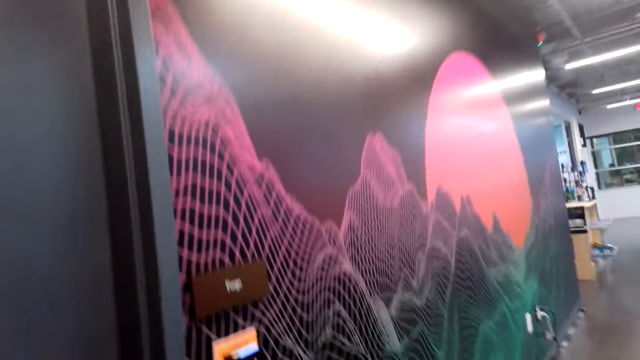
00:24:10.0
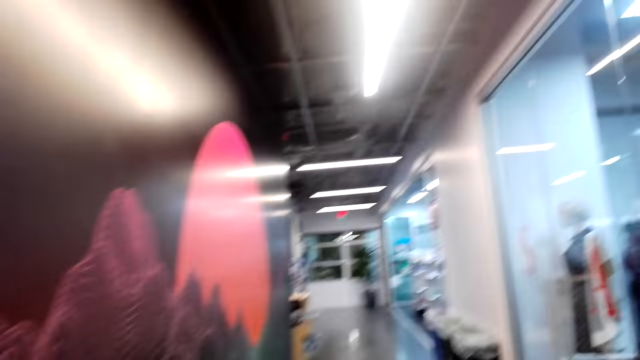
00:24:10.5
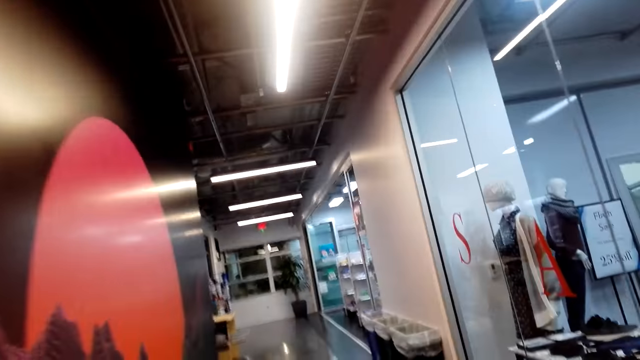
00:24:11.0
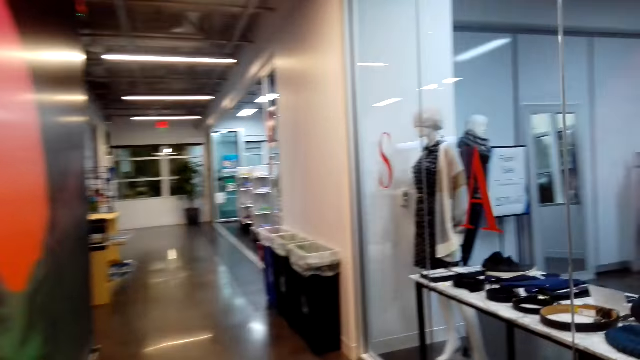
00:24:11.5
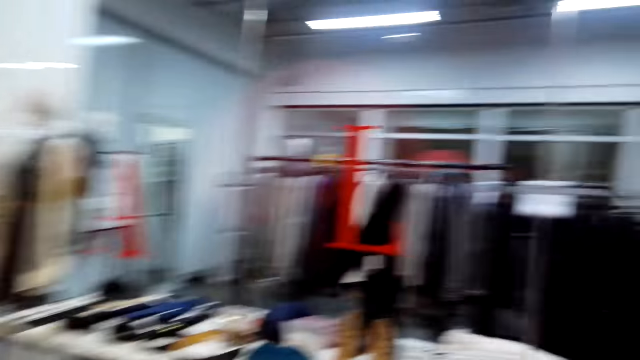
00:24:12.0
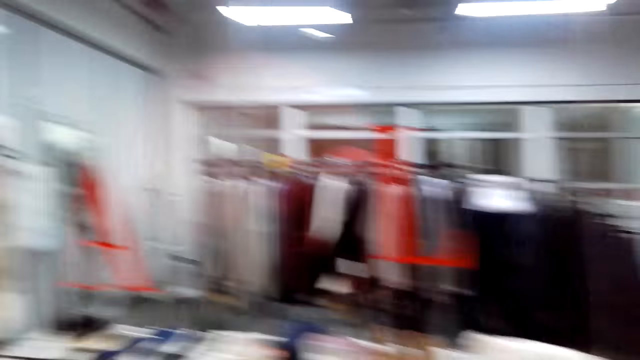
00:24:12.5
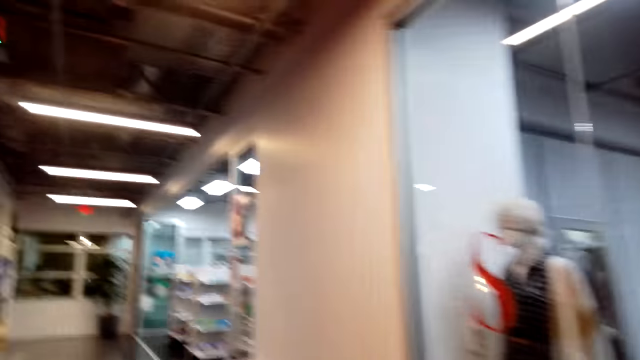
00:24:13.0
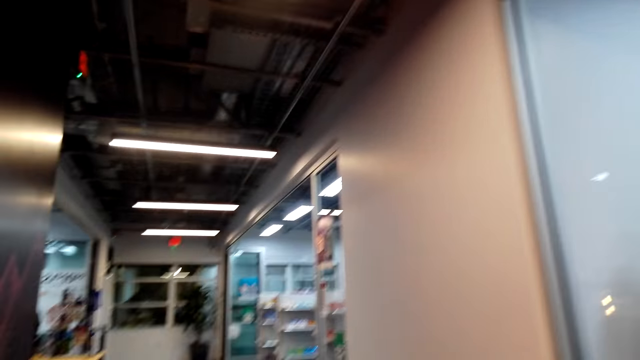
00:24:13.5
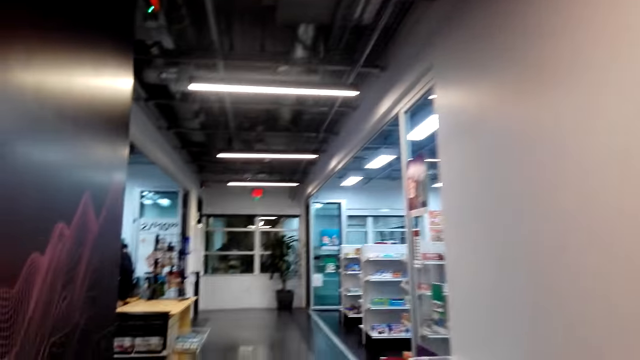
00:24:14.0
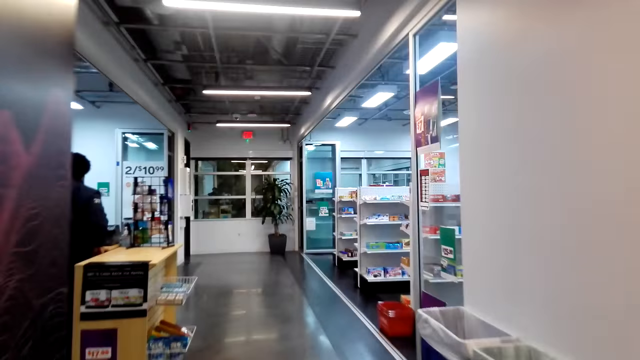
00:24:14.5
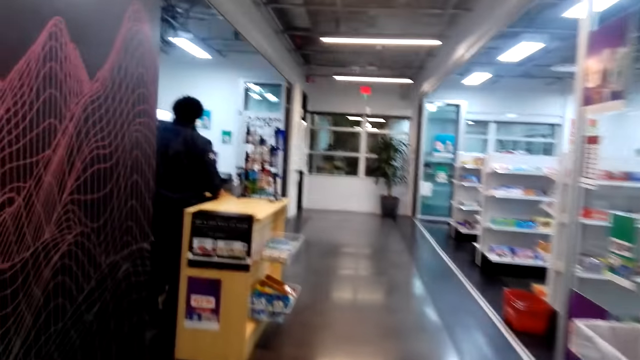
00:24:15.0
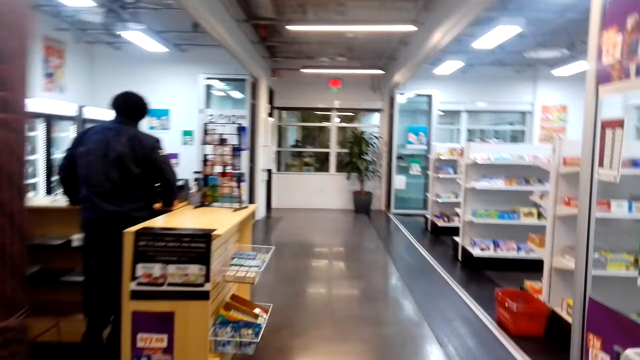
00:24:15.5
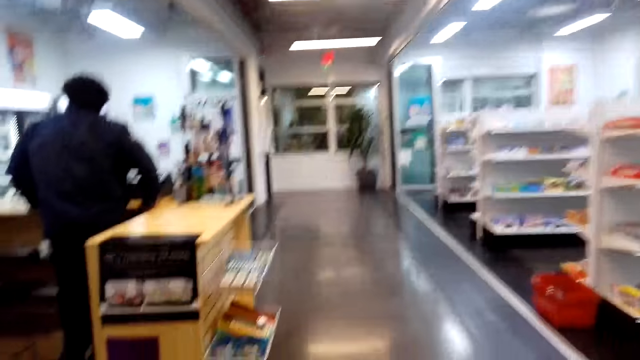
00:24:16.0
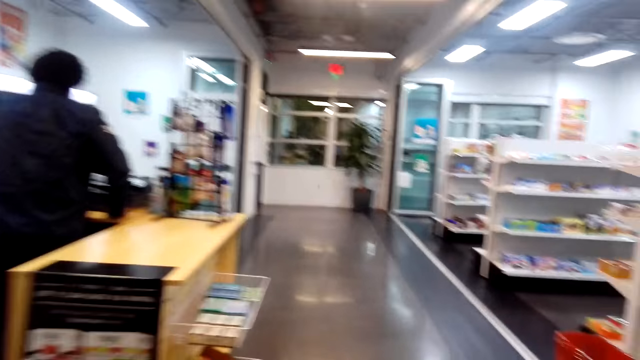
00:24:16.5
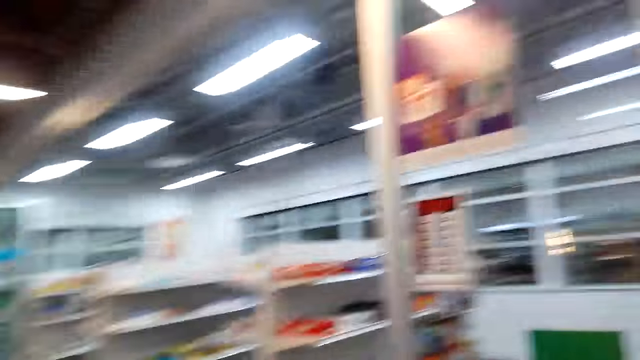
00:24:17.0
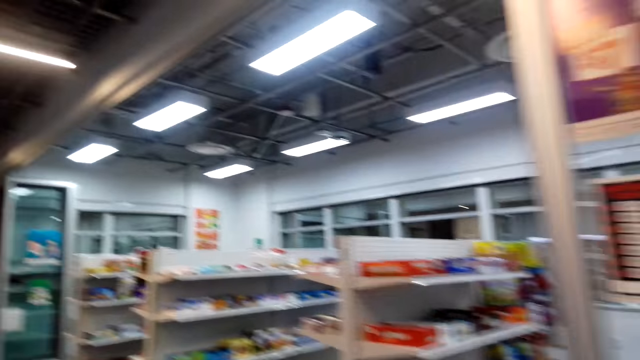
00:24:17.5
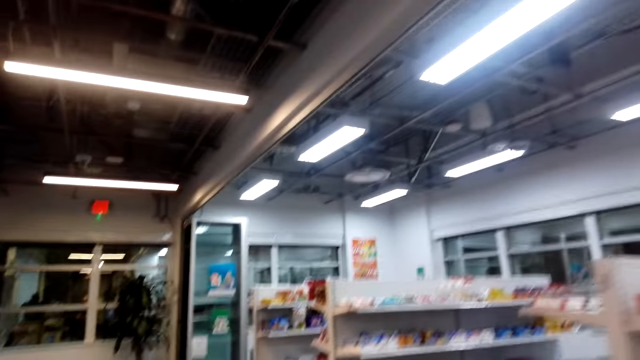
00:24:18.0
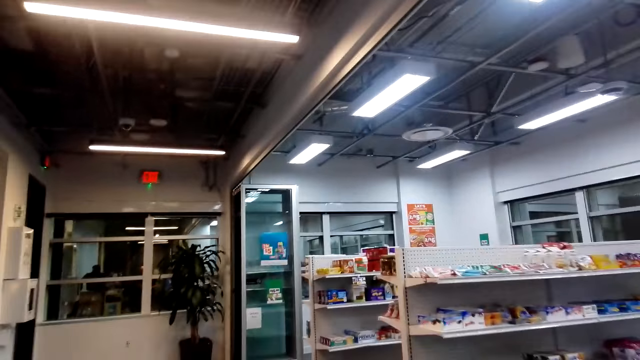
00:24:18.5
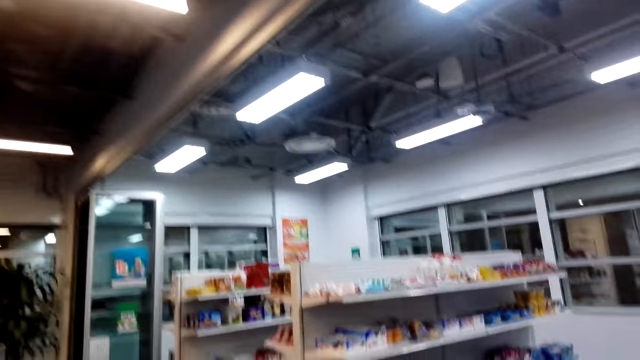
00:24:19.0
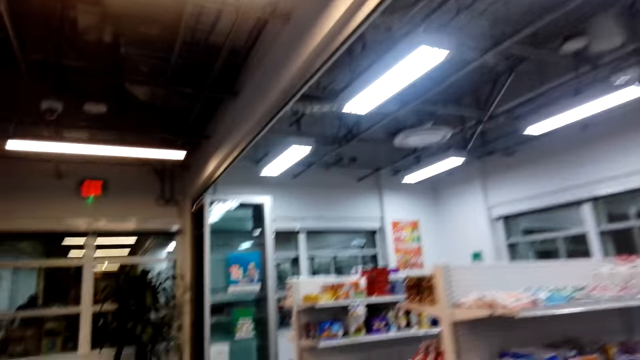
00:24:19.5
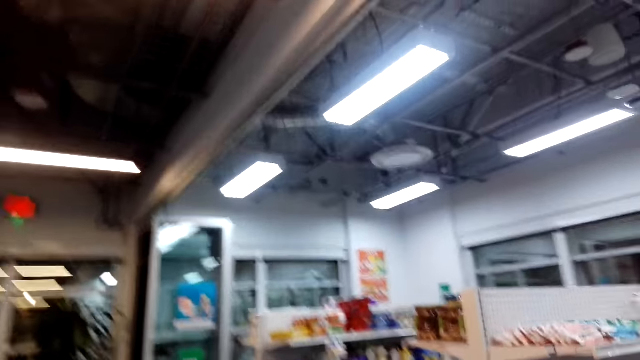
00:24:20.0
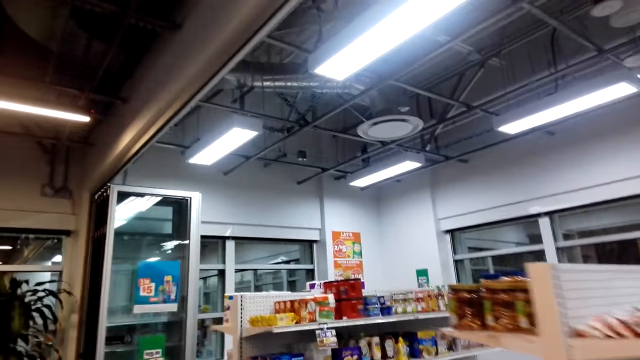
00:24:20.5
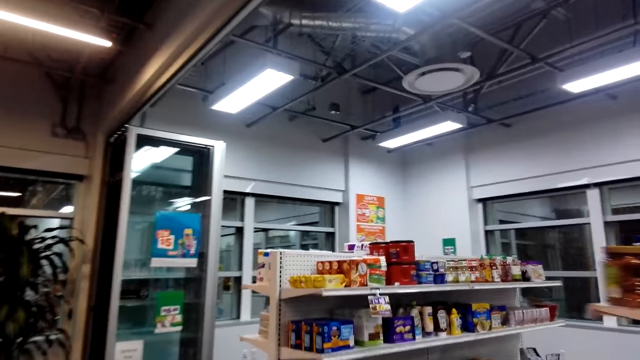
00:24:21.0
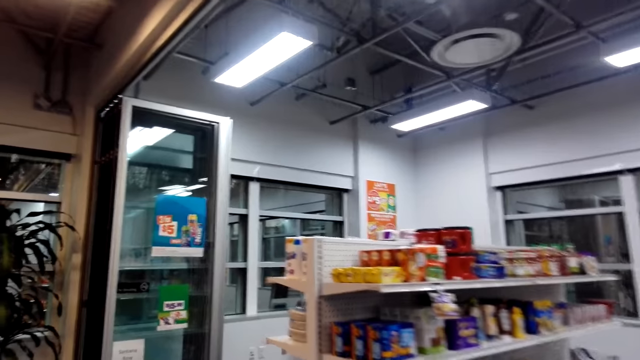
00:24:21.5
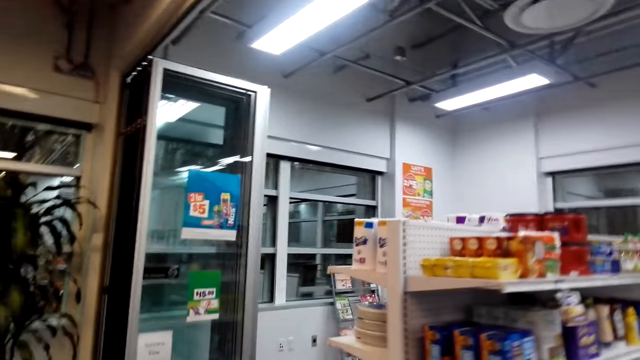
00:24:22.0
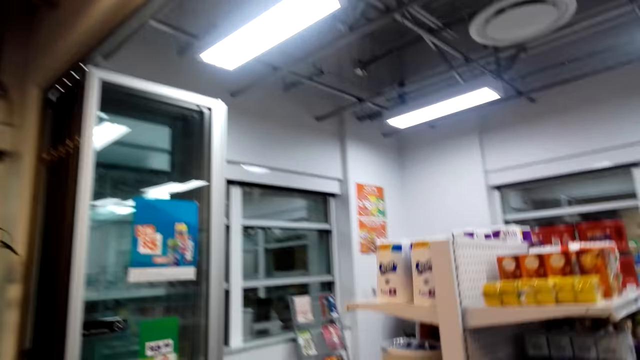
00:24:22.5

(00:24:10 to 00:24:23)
The camera wearer walks down the hallway. They talk to the woman. They look around the supermarket.

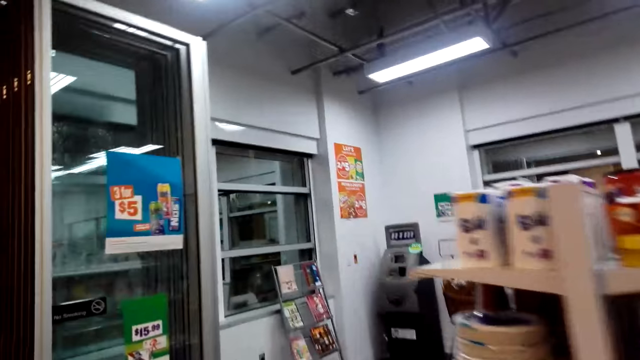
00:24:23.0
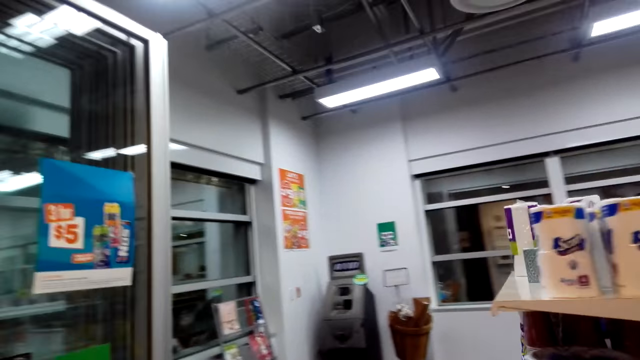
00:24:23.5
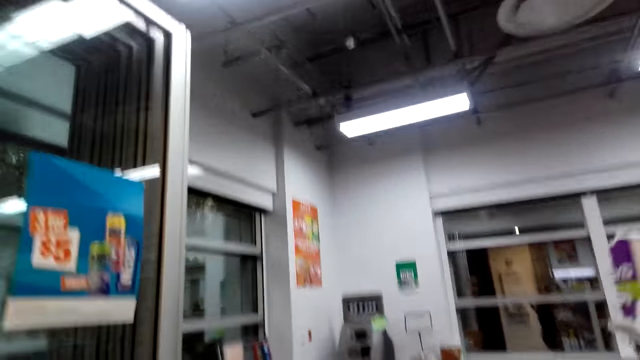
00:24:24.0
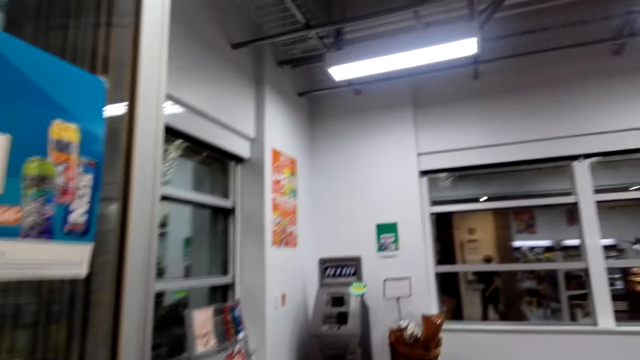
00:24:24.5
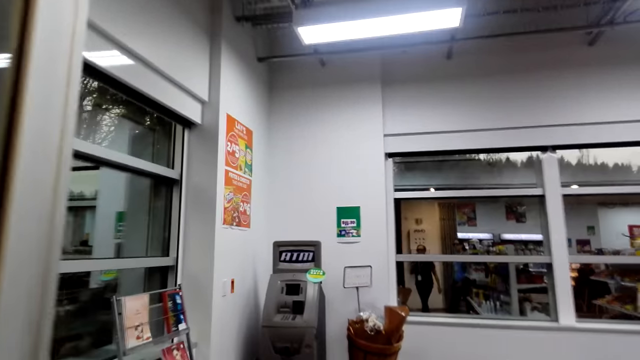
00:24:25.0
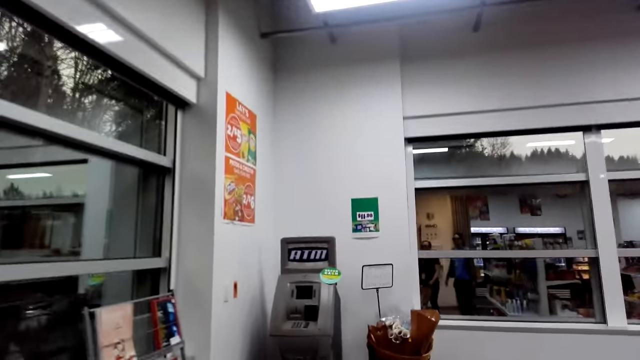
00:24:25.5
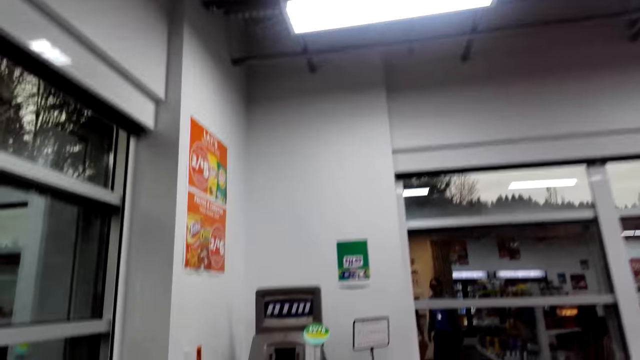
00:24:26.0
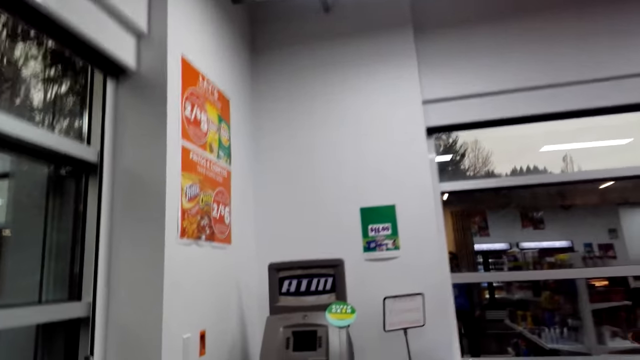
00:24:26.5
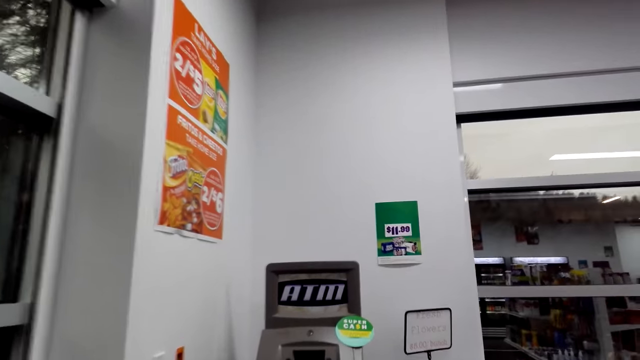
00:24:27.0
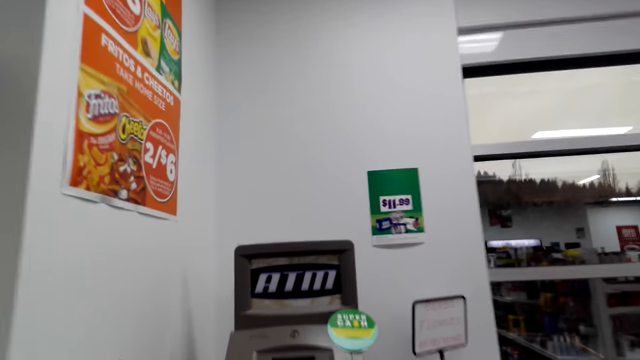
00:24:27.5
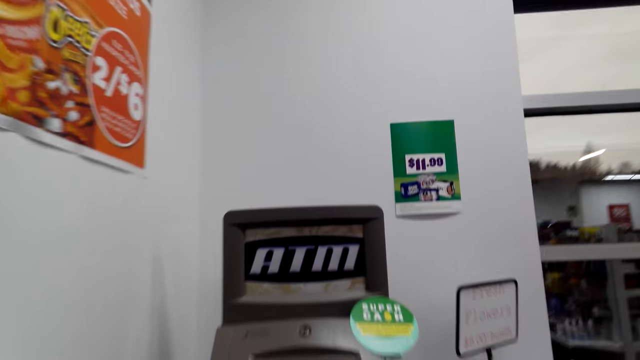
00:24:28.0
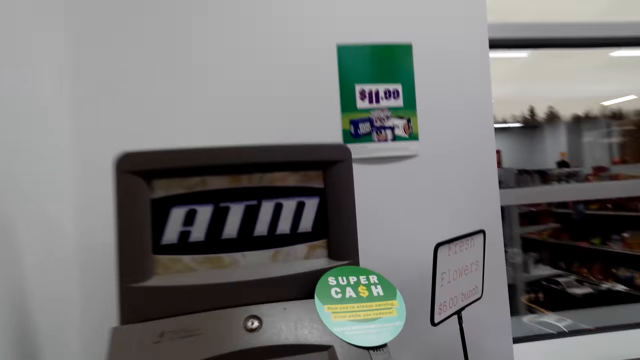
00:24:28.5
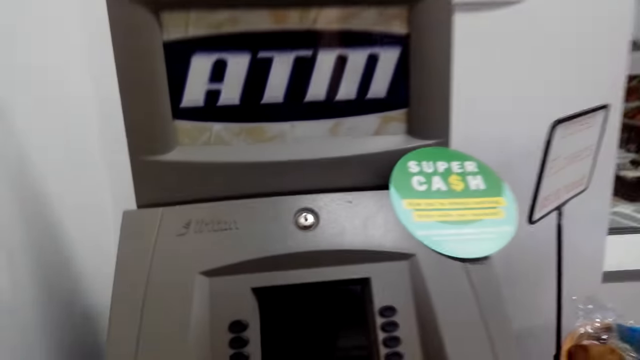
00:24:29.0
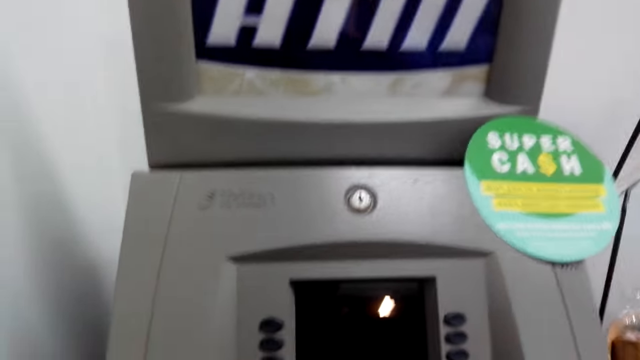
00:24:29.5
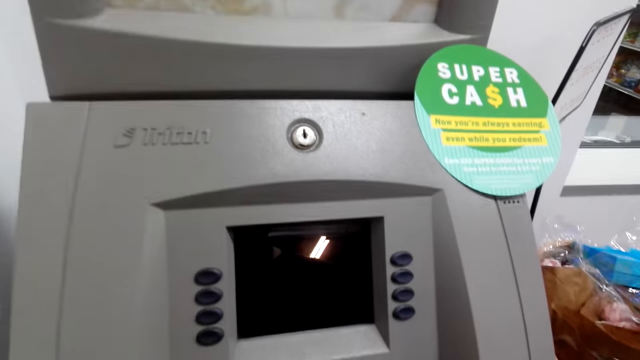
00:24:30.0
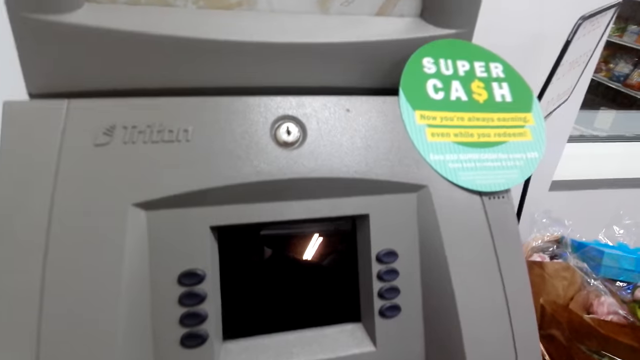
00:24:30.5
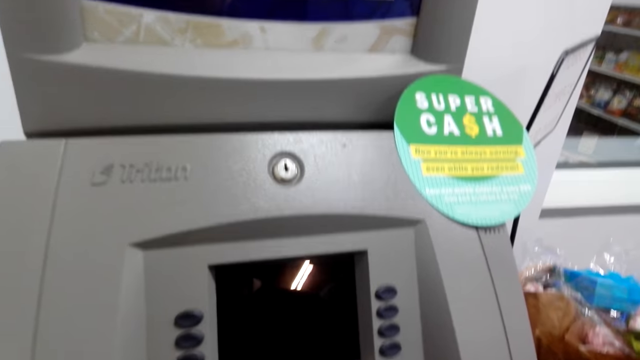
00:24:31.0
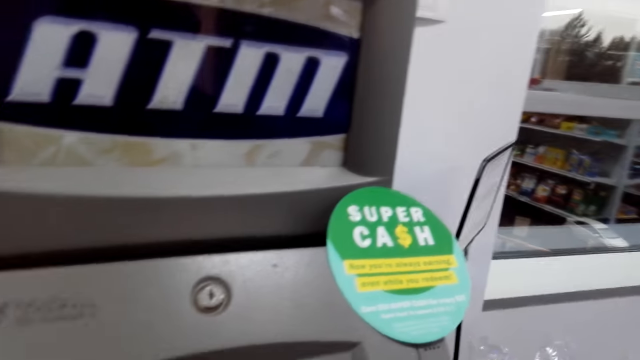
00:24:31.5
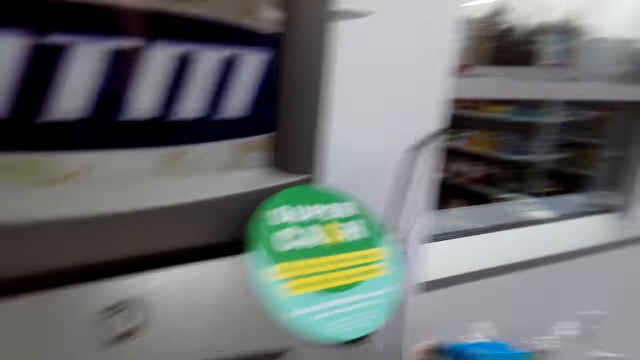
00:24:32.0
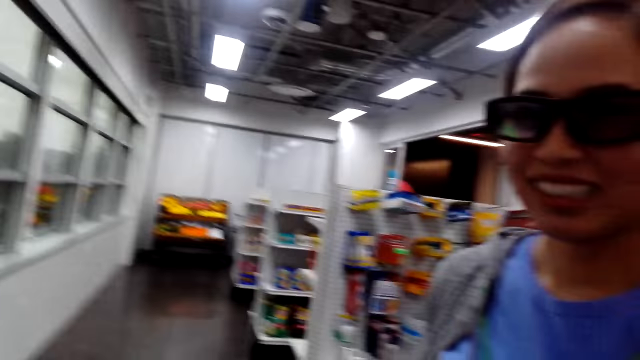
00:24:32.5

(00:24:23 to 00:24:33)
The camera wearer walks towards the ATM.
